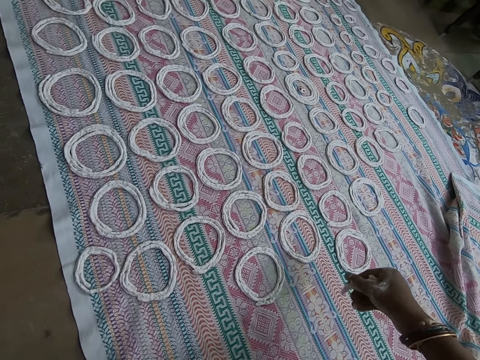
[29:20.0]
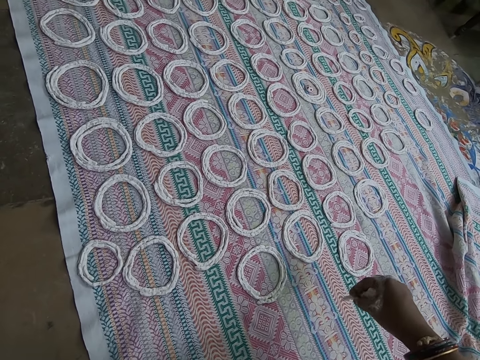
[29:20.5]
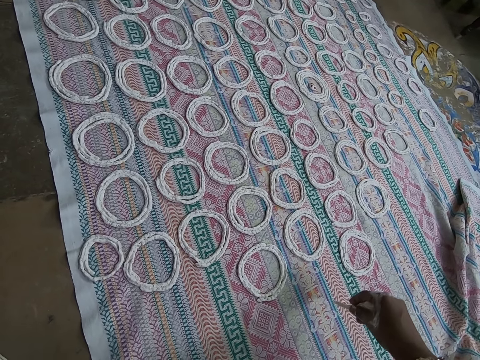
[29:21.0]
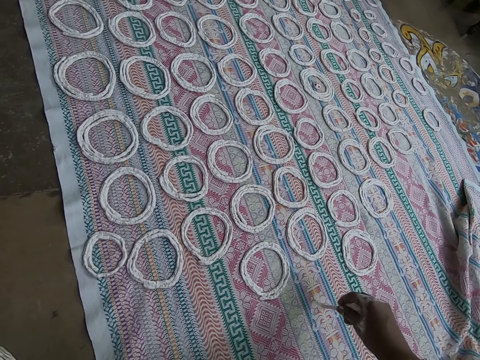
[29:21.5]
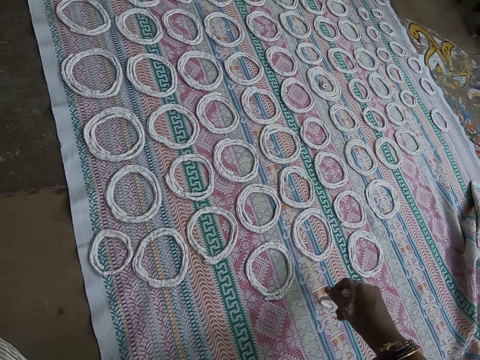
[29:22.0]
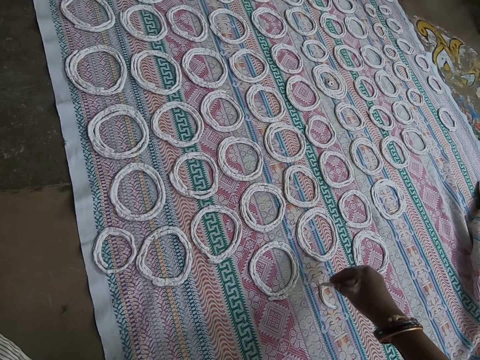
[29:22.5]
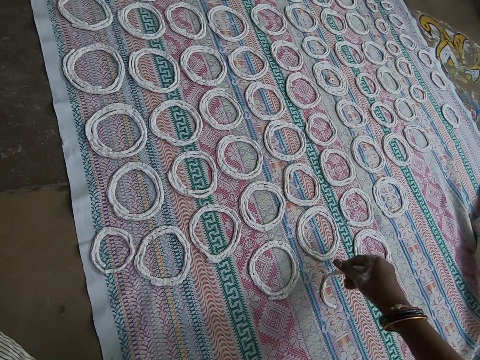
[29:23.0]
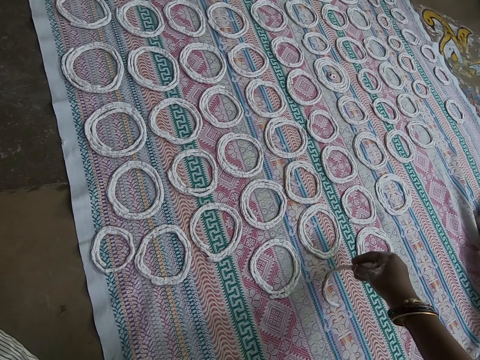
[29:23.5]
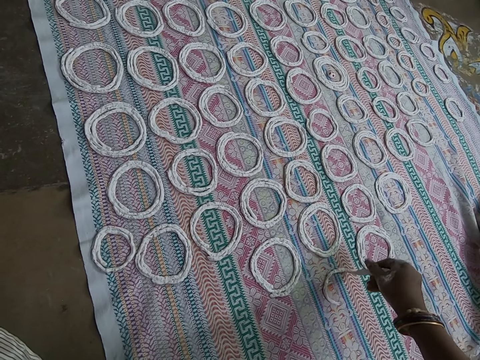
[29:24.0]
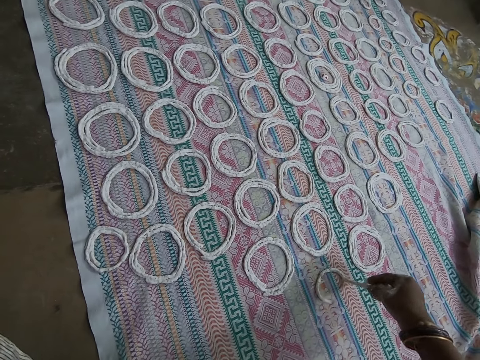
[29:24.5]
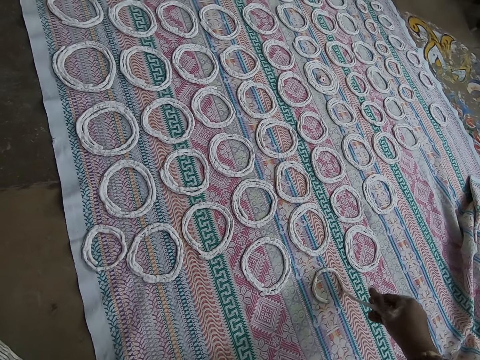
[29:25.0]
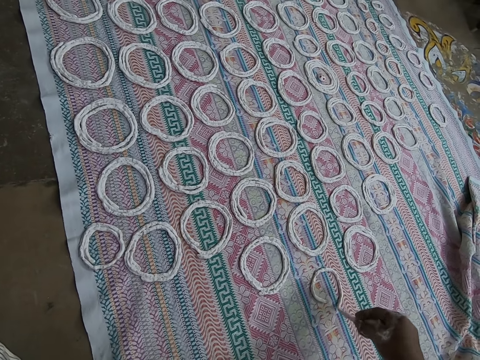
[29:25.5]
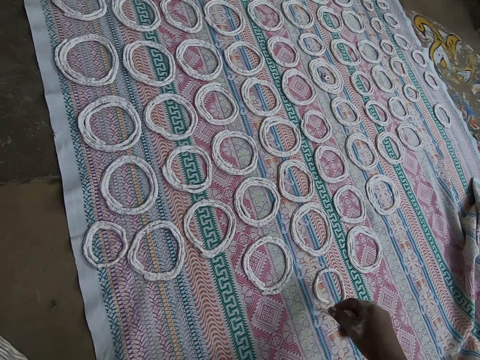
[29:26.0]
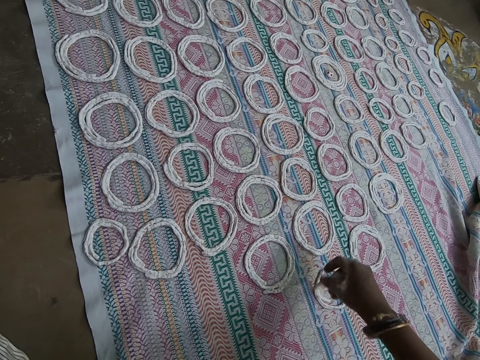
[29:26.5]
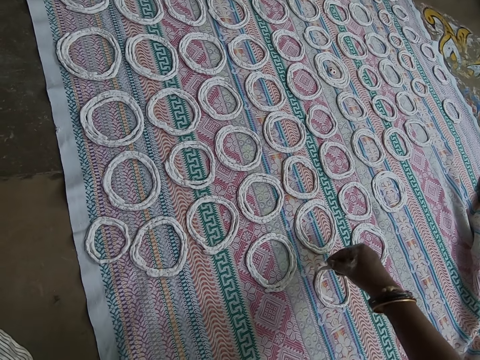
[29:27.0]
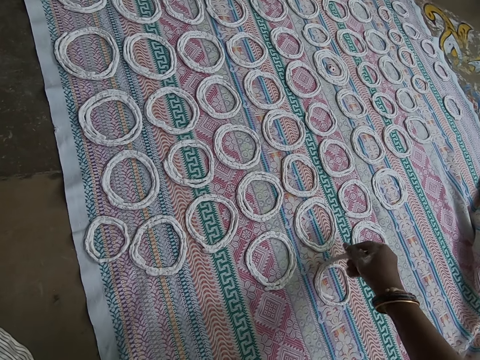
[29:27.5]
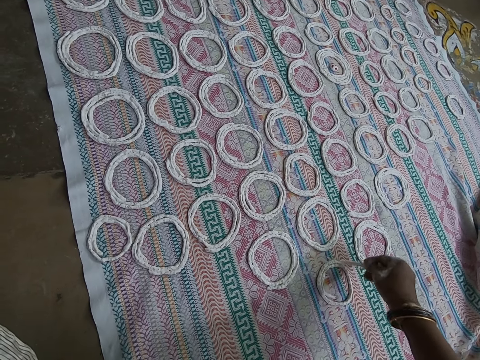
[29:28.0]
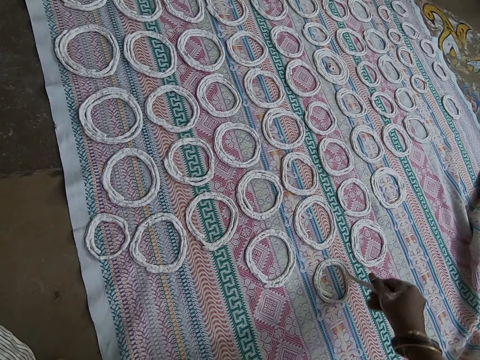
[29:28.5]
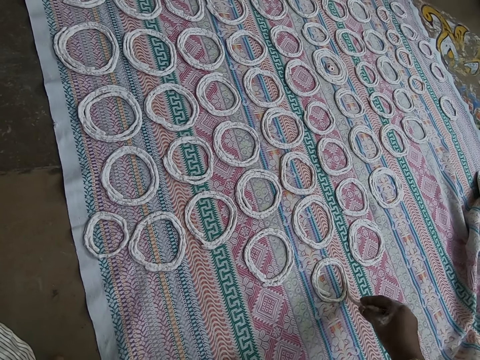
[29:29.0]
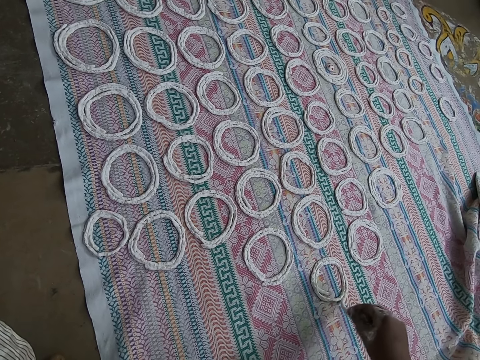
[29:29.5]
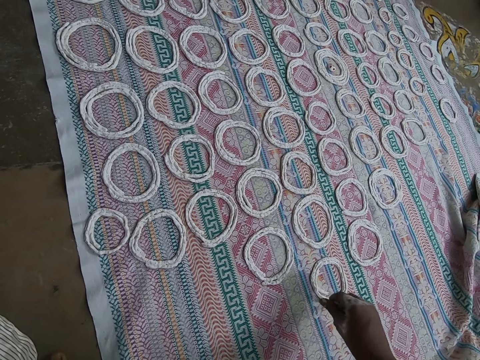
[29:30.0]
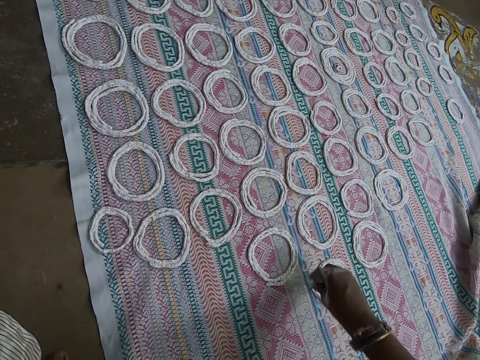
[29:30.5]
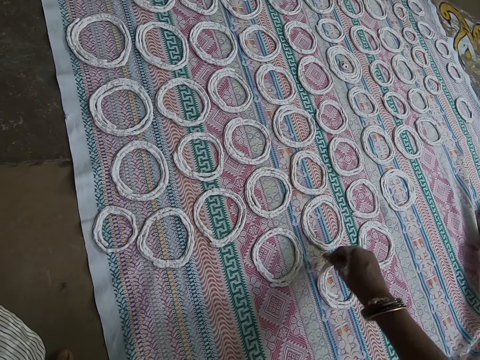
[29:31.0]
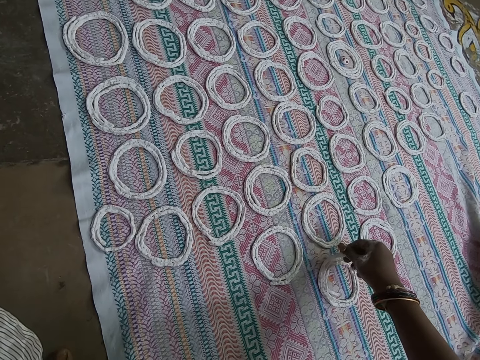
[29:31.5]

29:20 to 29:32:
The camera wearer molds the murukku on the cloth with her right hand.

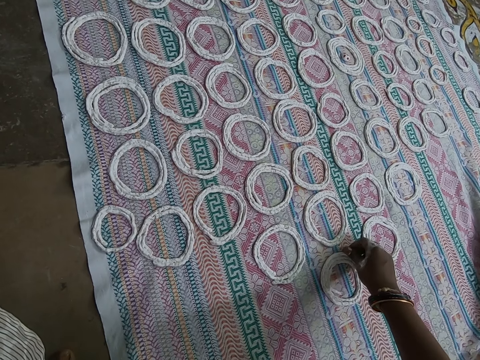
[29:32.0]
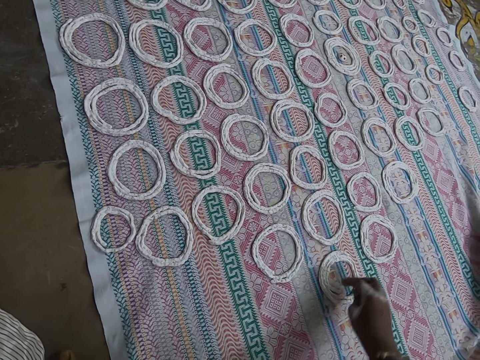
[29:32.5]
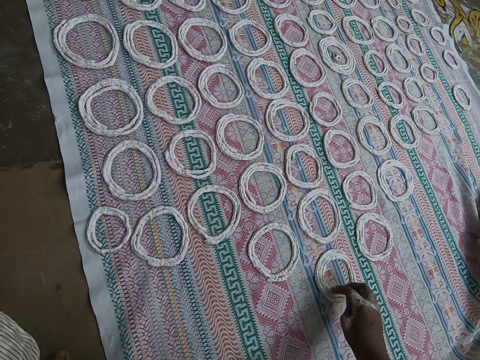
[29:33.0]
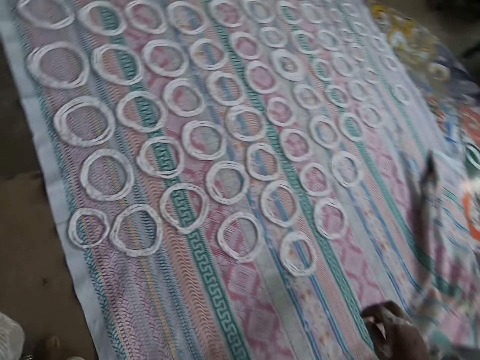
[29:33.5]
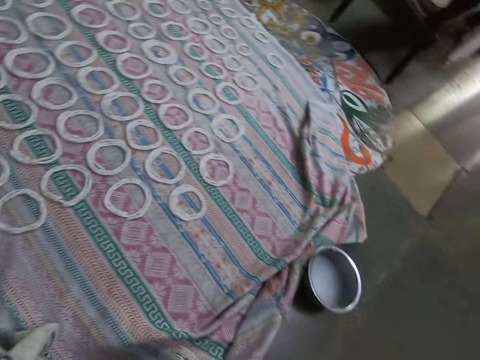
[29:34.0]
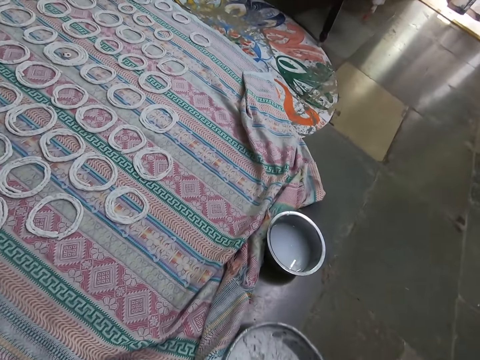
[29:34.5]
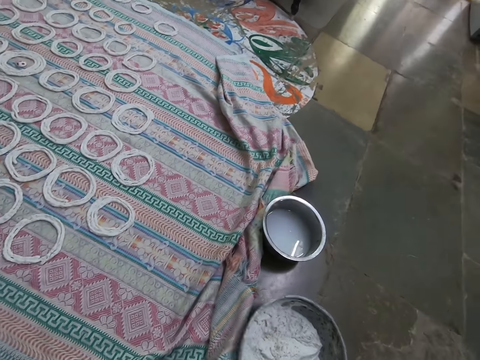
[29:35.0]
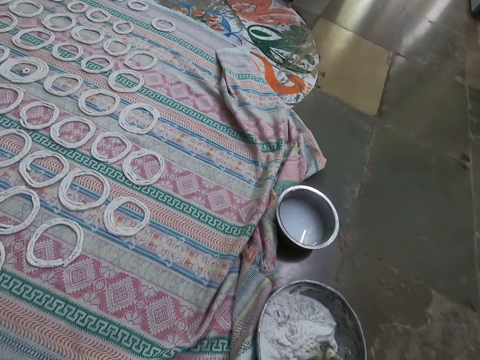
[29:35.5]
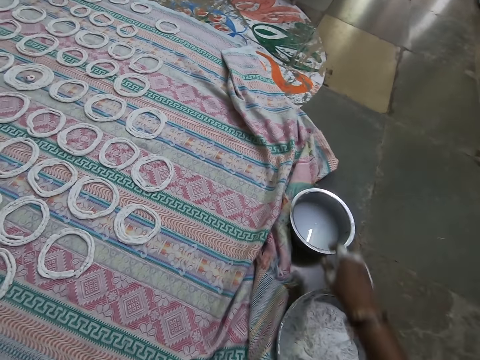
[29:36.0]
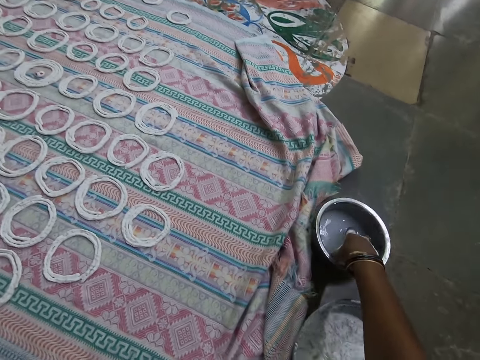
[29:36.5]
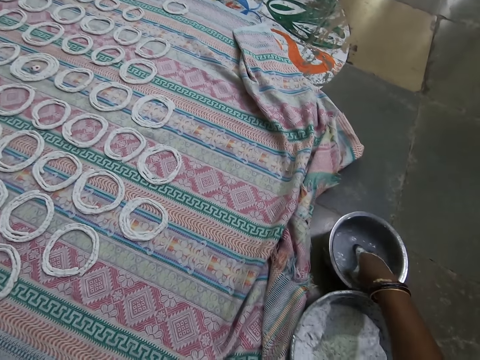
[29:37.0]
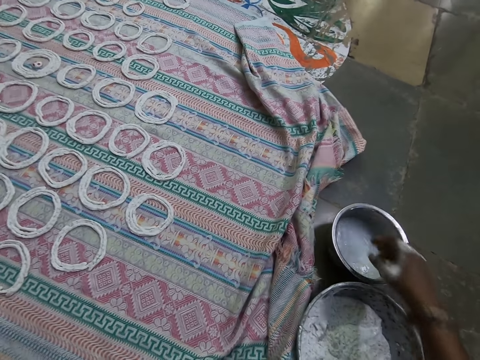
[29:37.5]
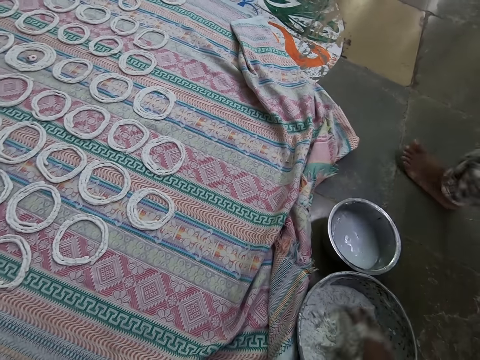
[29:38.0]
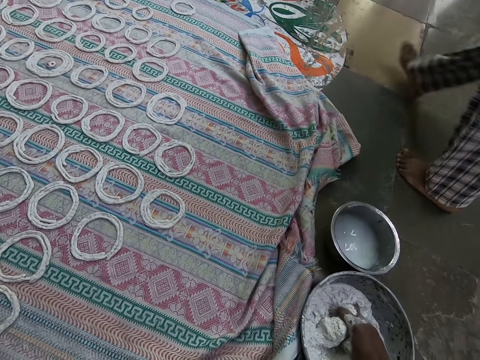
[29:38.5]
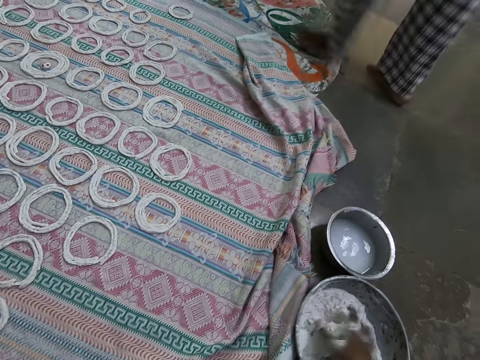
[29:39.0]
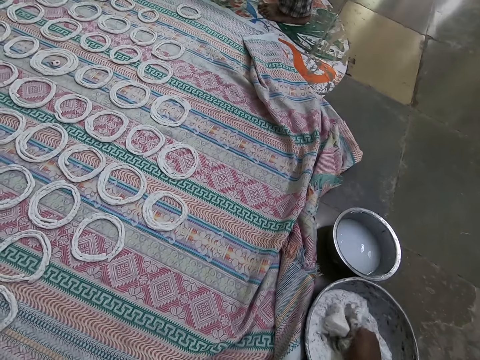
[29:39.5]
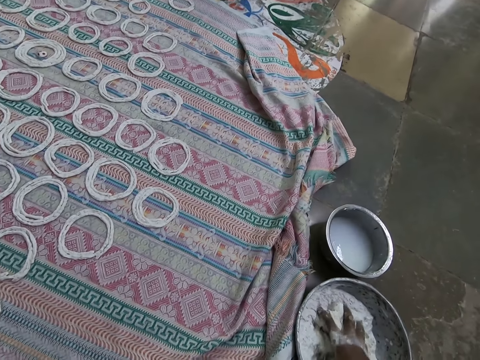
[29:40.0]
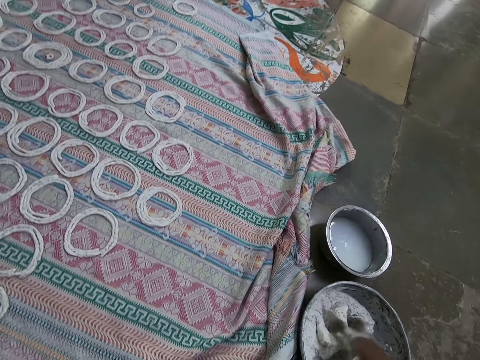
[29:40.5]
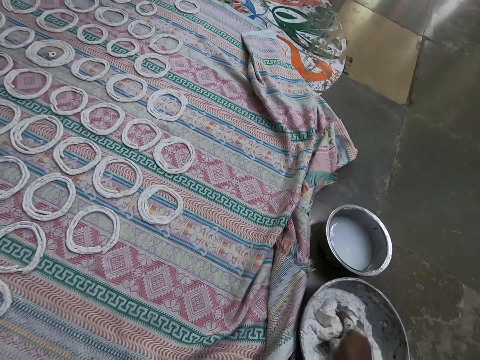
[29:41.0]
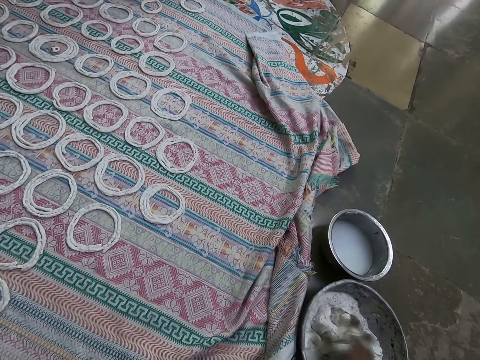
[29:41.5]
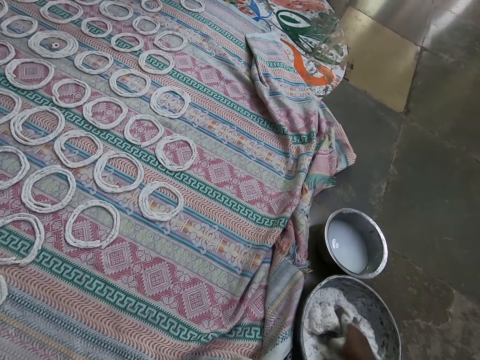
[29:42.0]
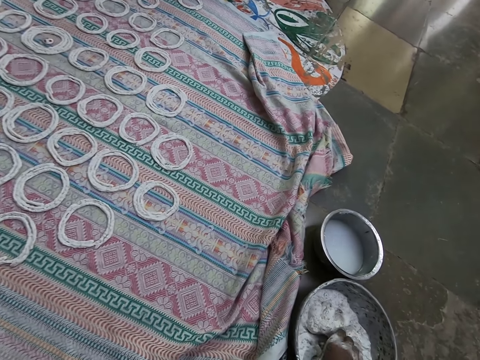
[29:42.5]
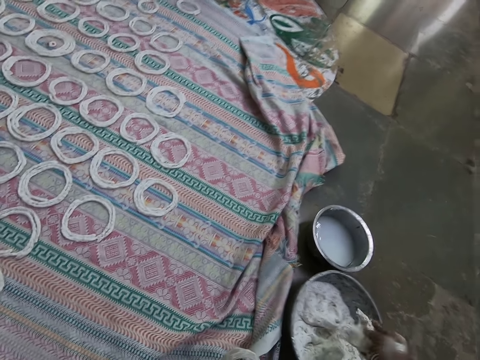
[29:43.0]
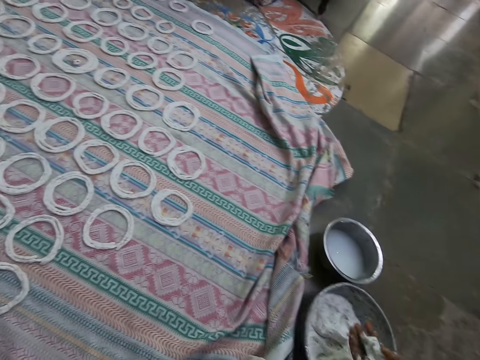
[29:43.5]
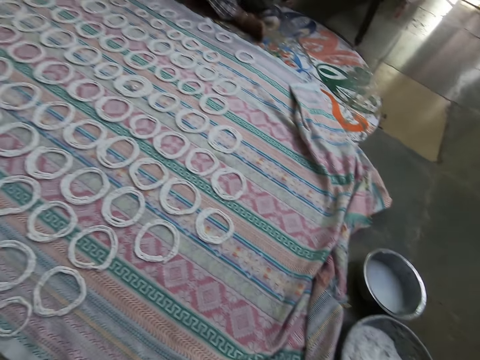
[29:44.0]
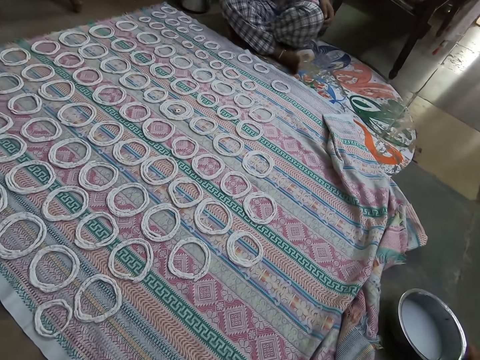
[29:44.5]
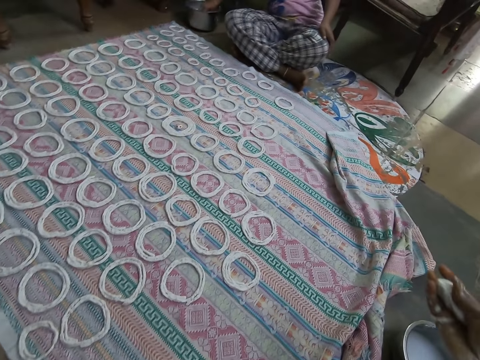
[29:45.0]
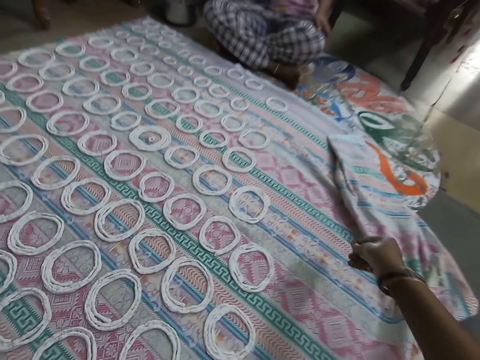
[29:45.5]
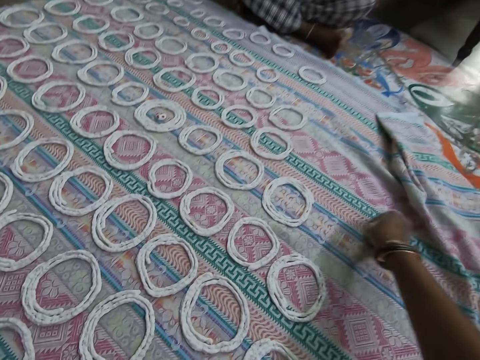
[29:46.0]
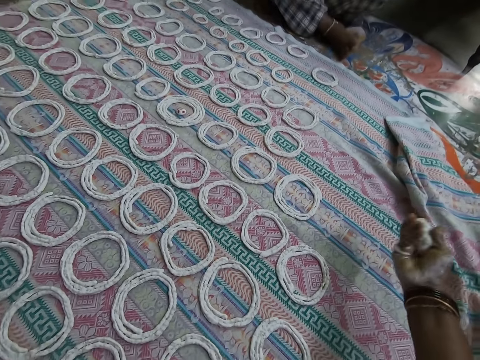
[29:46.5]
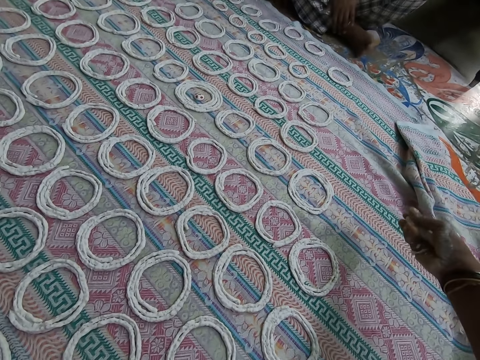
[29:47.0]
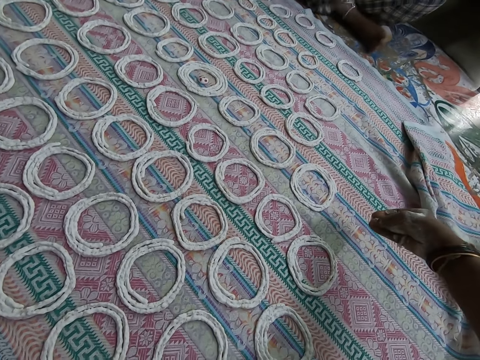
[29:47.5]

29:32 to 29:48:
The camera wearer cuts the murukku or dough in her right hand. She adjusts the murukku on the cloth with her right hand. She touches the dough. She looks around. She moves the stainless bowl on the floor with her right hand. She presses the murukku in the bowl with her right hand. She kneads the dough. She rinses her right hand in the bowl. She touches the water in the bowl and pulls the bowl on the floor. A woman walks past the camera wearer. The camera wearer squeezes the murukku in the bowl with her right hand. She kneads the dough. She scoops some murukku from the bowl on the floor with her right hand. She squeezes the murukku in her right hand. She squeezes the dough again. She looks around. The woman puts her right hand in a pot on the floor. The camera wearer touches the sheet. She squeezes the dough.
